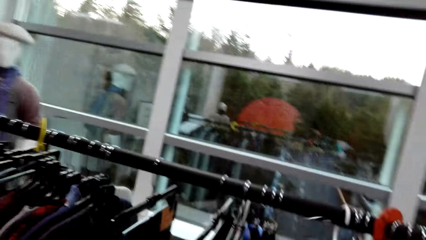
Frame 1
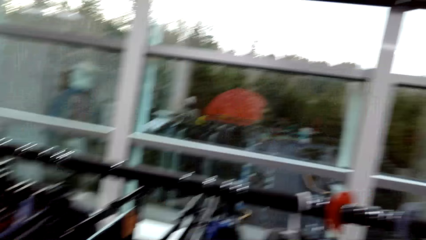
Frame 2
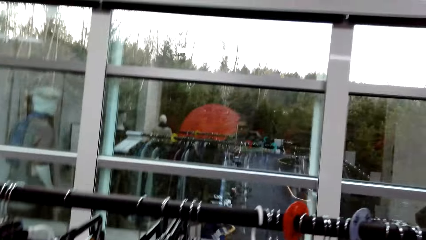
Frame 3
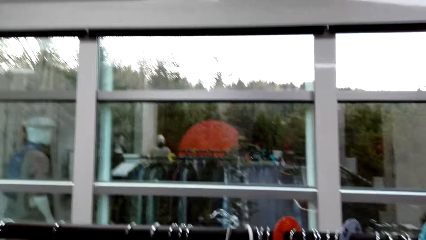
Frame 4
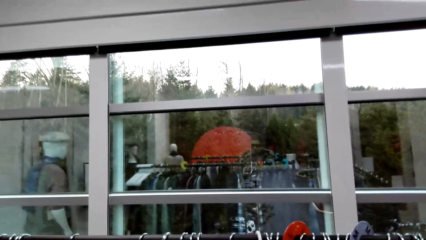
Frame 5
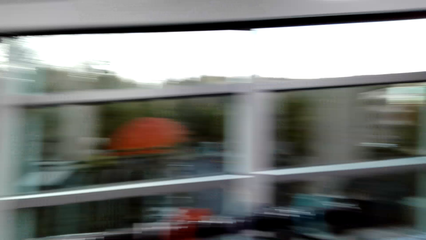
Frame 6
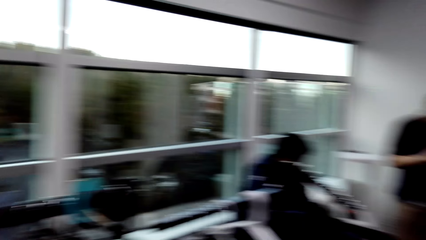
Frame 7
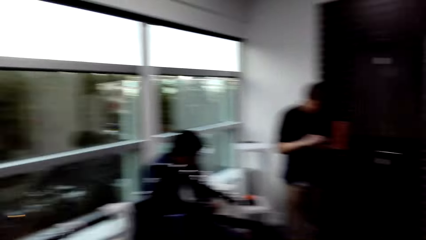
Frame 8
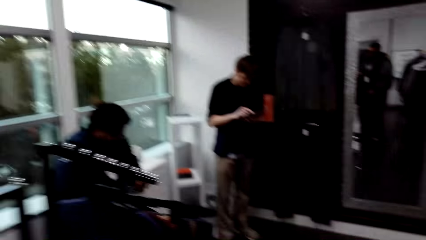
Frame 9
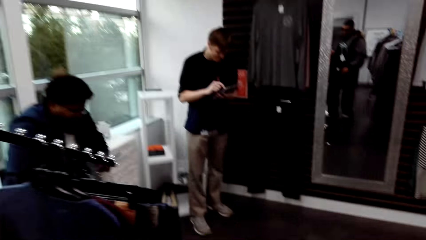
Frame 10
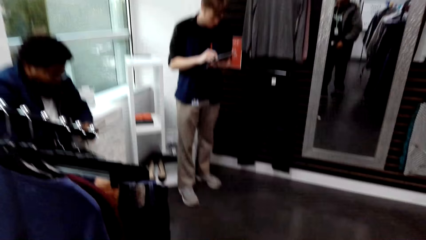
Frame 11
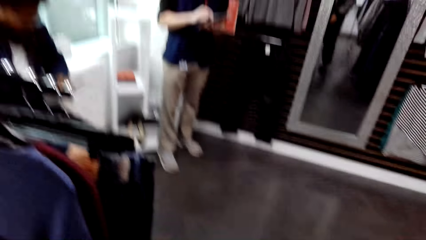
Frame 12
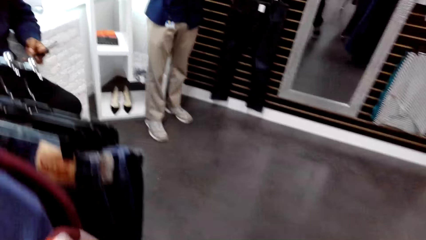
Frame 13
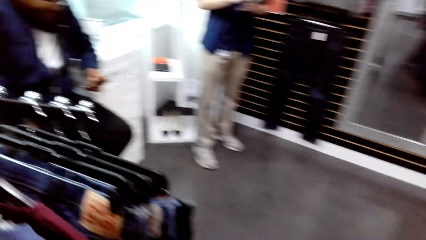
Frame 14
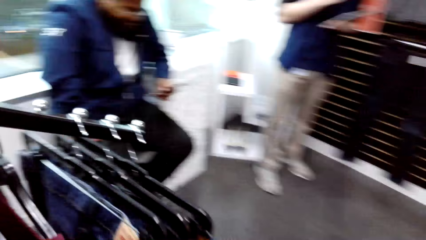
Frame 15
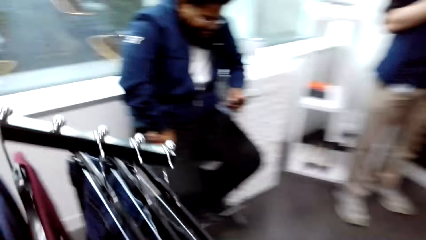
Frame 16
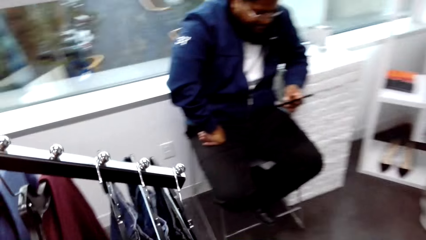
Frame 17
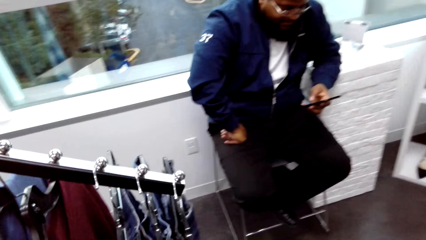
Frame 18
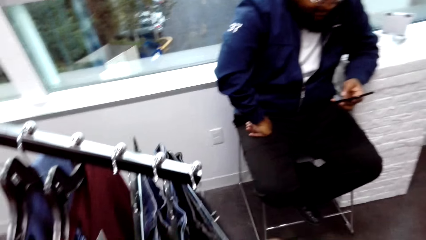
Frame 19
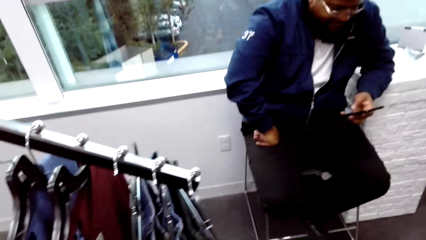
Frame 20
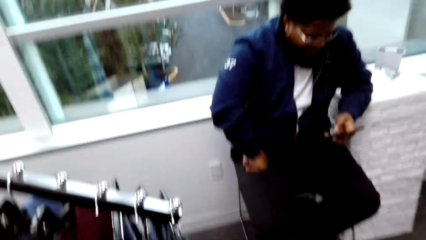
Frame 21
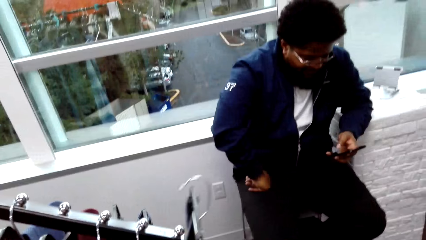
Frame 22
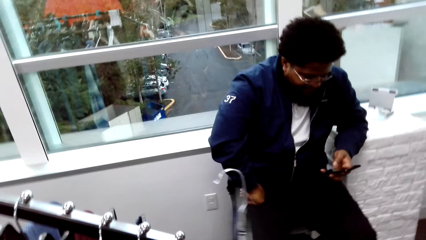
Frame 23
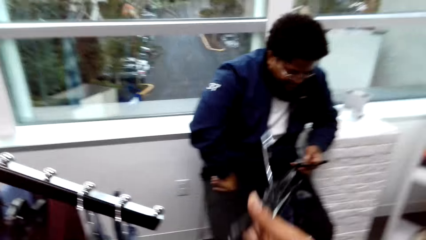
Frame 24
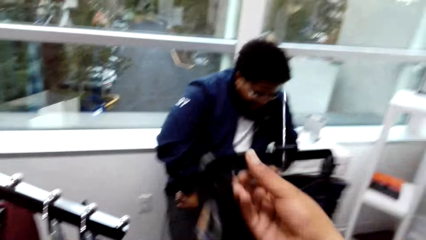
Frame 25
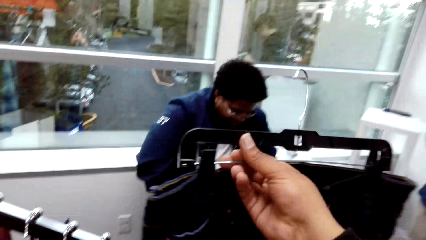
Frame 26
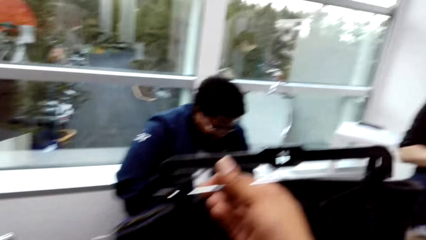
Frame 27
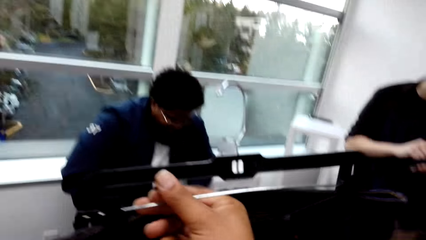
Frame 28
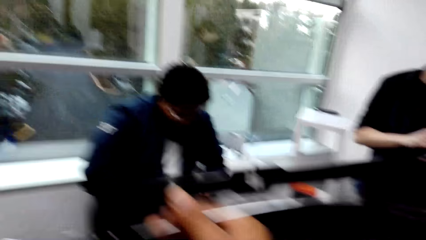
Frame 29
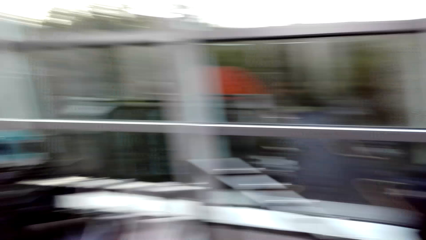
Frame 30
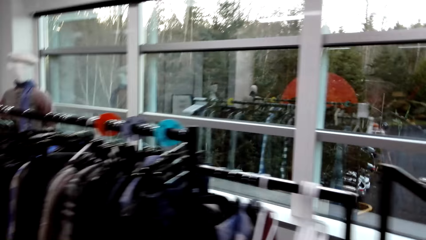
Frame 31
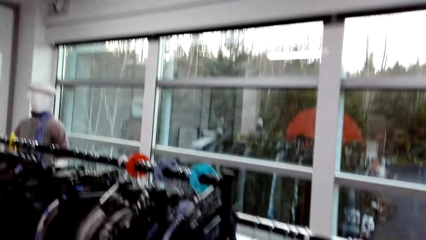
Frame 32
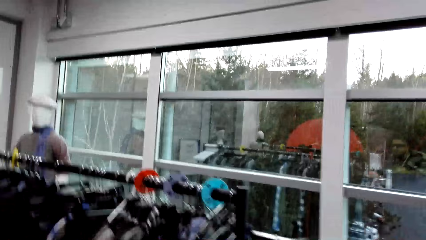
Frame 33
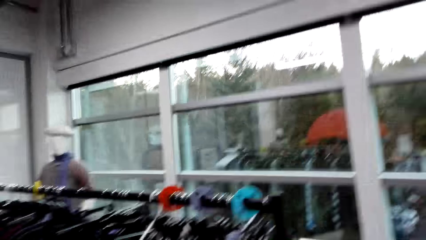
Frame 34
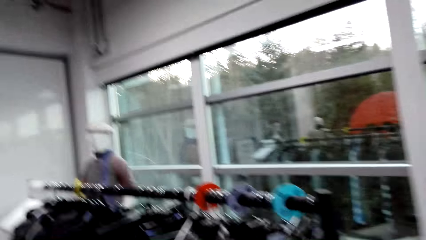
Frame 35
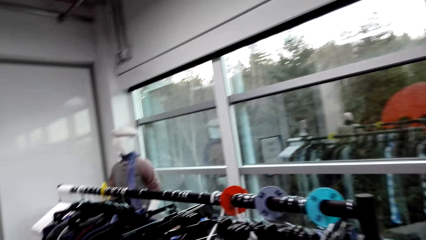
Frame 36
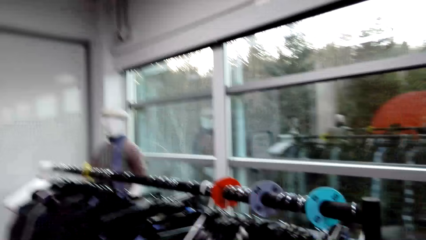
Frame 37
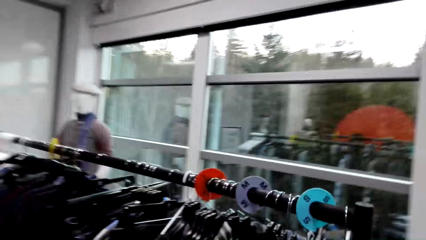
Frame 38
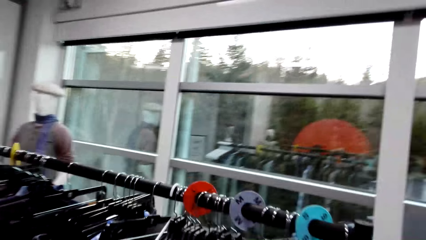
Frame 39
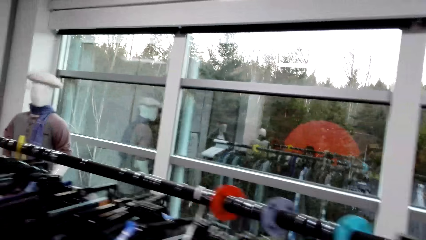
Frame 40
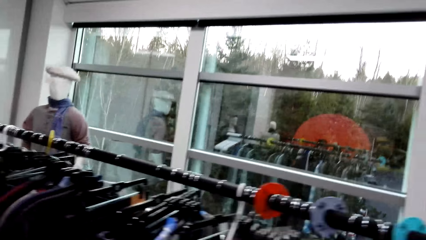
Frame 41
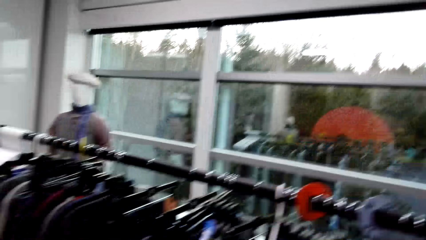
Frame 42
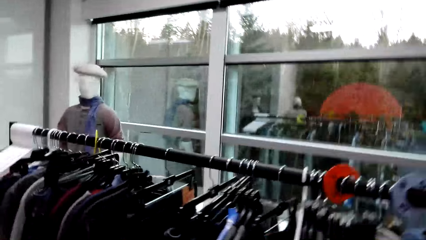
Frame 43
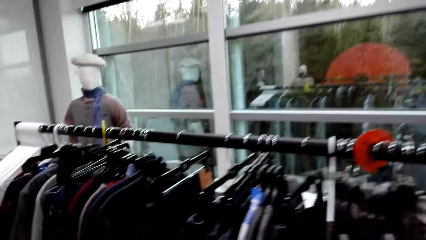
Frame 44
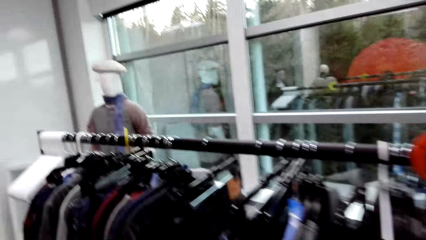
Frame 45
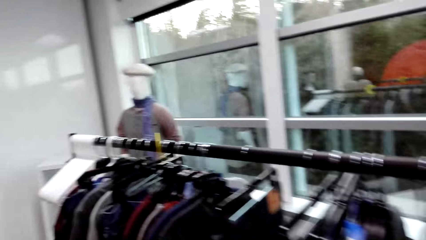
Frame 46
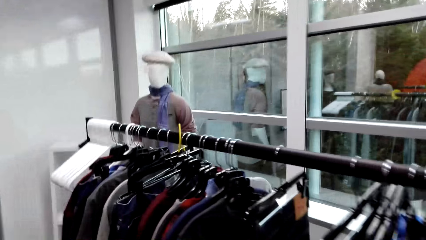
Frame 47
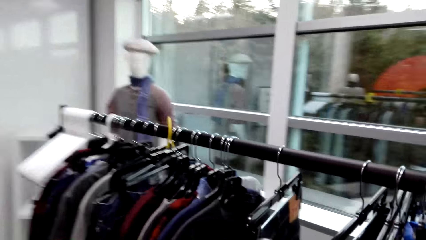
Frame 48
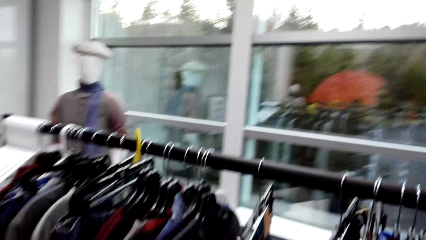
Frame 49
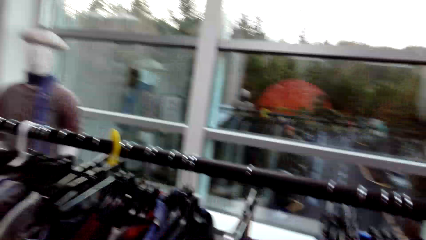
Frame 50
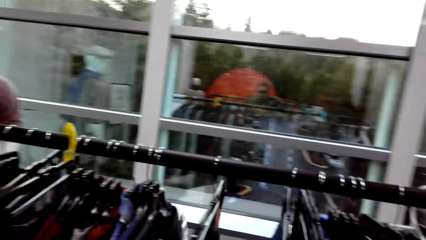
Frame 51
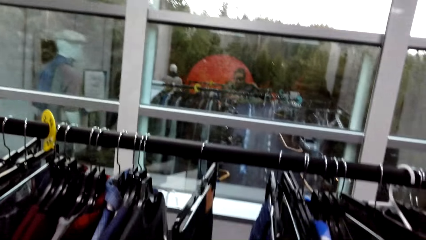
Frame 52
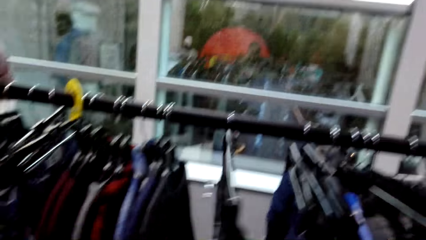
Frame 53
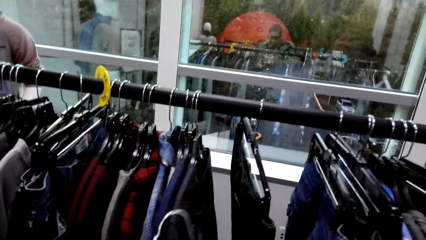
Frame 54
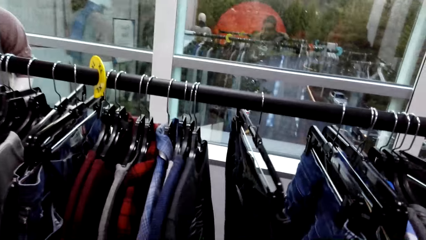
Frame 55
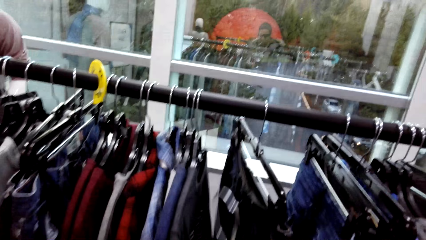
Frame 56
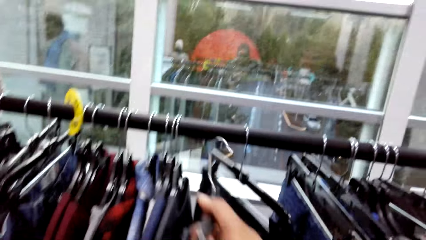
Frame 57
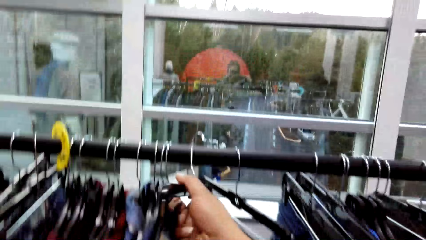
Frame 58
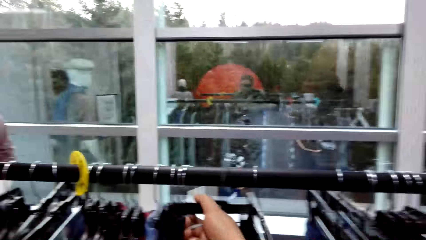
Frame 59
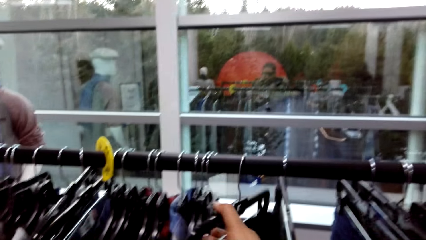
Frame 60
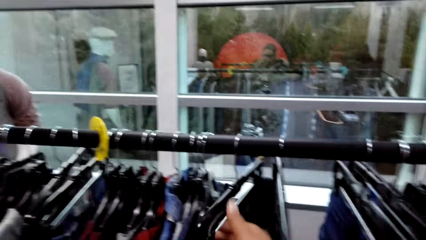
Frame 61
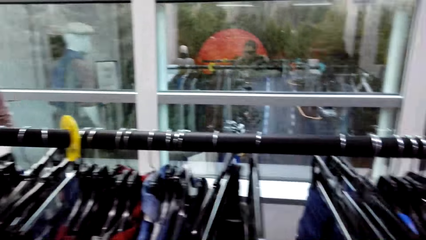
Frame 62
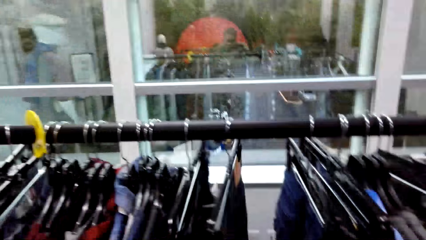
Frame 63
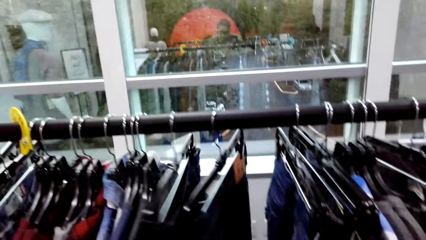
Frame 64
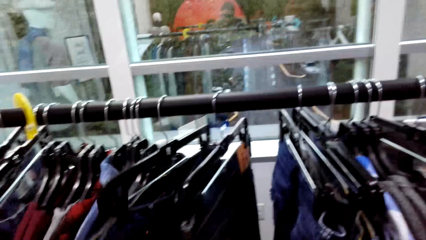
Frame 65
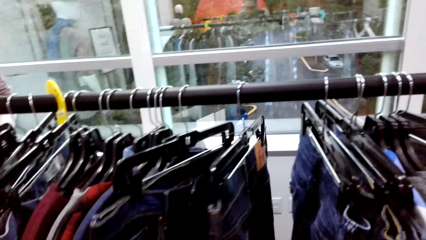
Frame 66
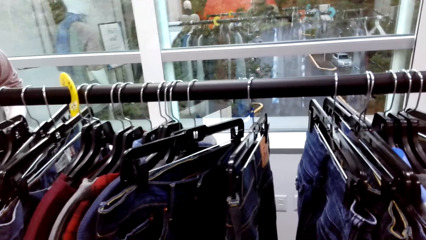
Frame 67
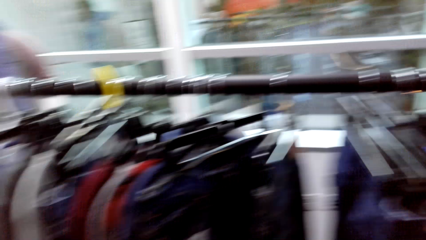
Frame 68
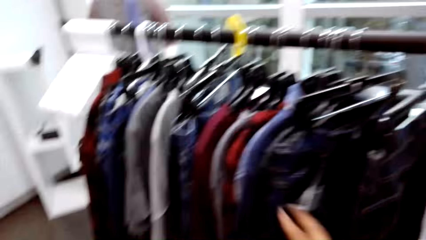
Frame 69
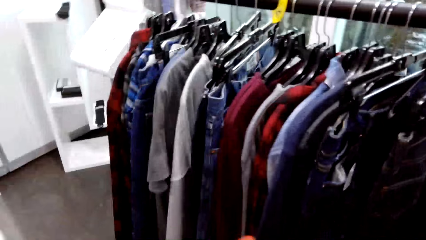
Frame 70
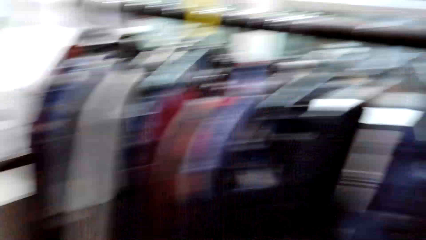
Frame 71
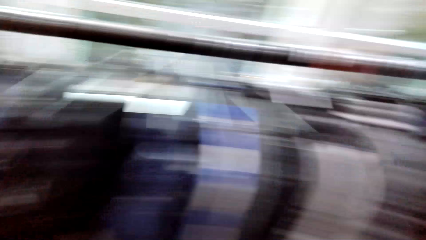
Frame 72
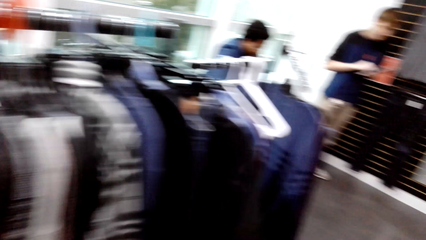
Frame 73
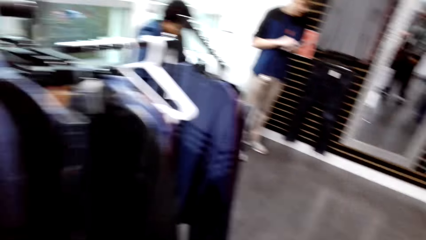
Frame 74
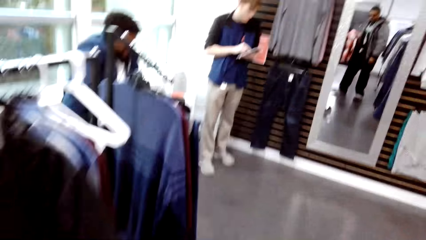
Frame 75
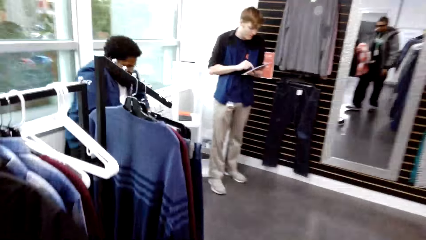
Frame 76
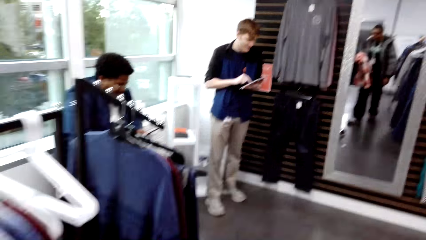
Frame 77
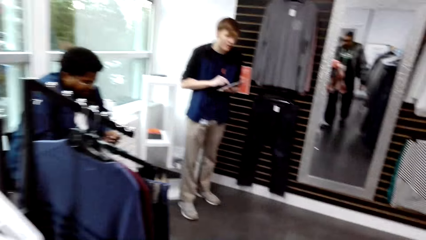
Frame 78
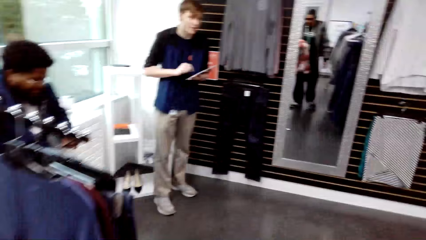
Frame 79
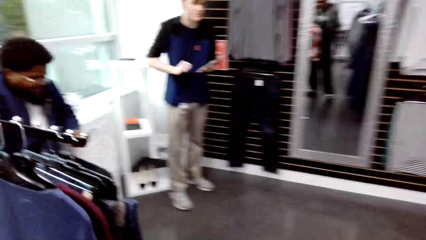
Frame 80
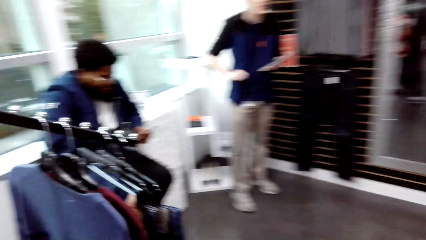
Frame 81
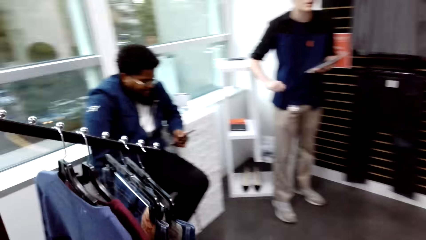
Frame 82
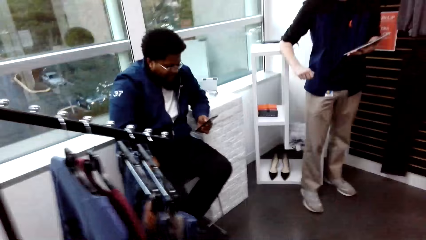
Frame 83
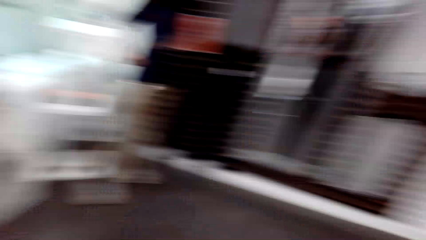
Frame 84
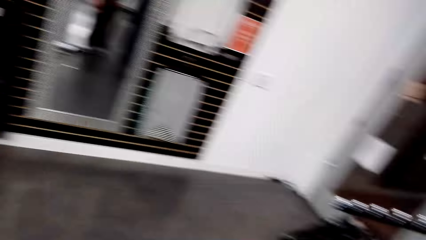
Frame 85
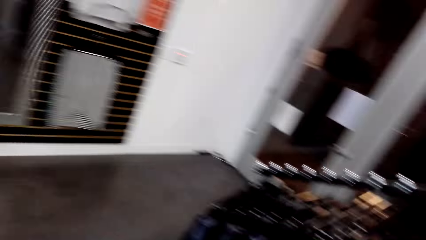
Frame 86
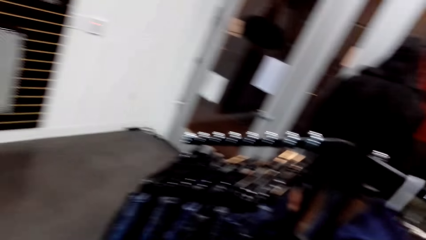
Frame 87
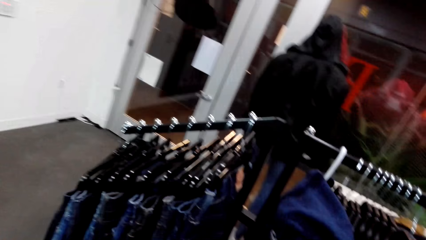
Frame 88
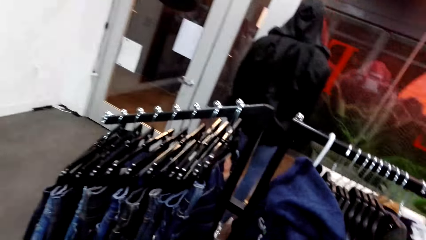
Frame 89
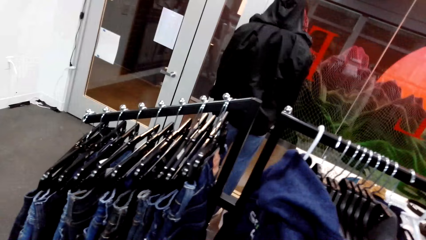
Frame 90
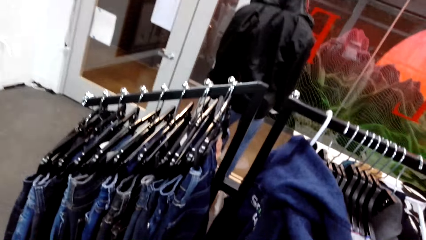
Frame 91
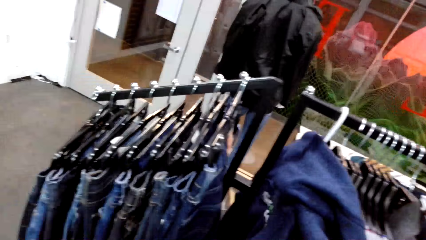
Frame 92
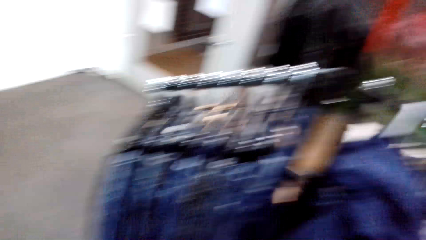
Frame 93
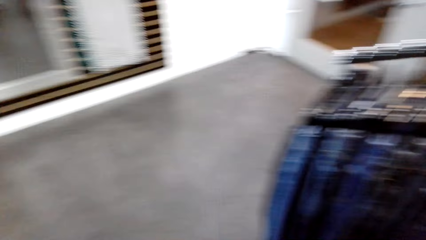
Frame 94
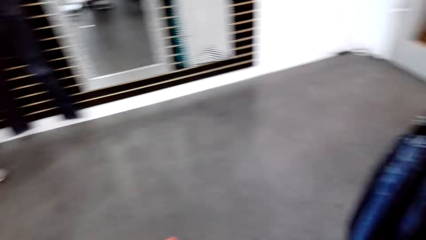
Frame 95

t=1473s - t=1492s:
The man operates a tablet with both hands. The camera wearer picks a hanged cloth from a rack with his right hand. He holds the hanged cloth with his right hand. He walks around. He puts the cloth on the clothes display hanger stand. He arranges the hanged clothes in the rack with both hands. He checks clothes on the clothes display stand. He walks around.
